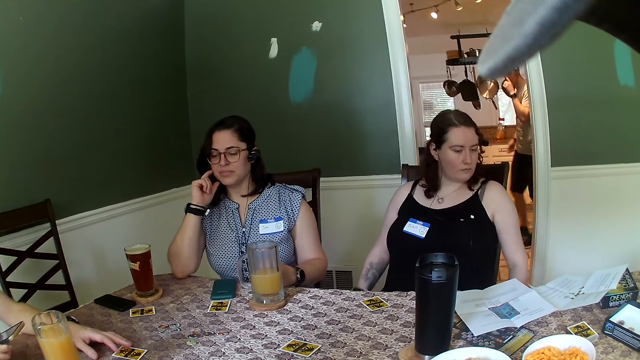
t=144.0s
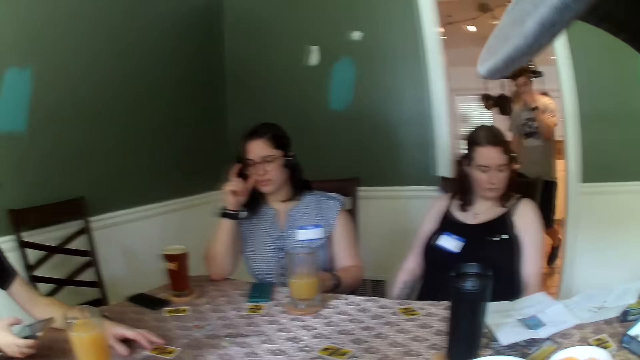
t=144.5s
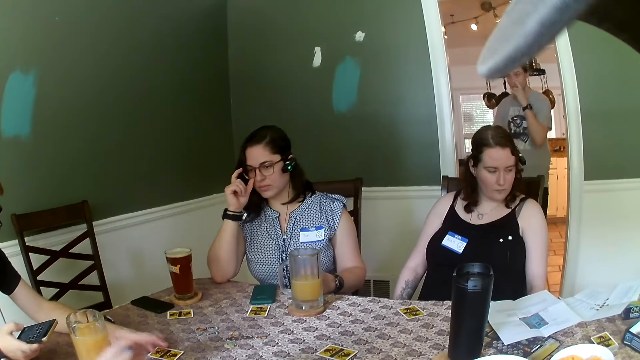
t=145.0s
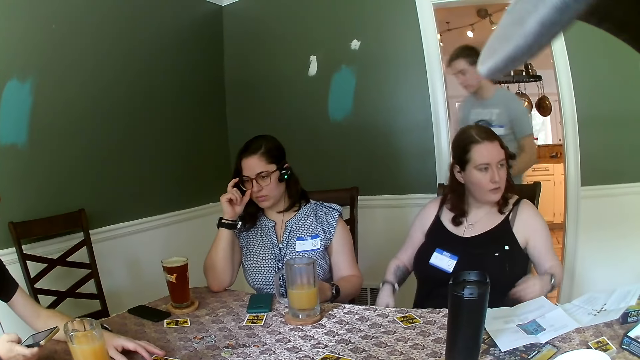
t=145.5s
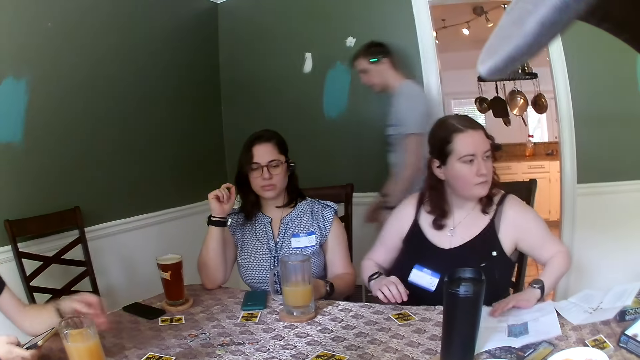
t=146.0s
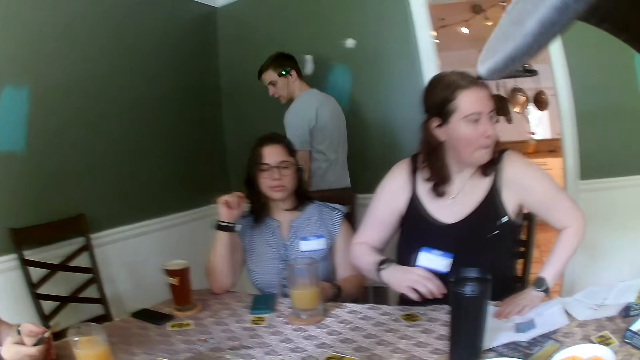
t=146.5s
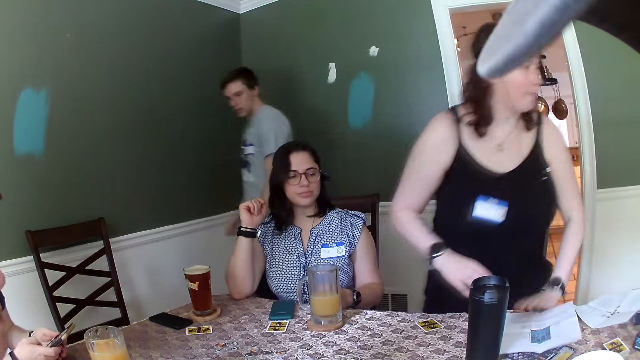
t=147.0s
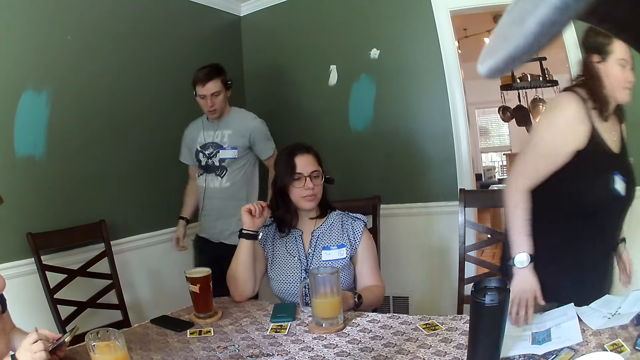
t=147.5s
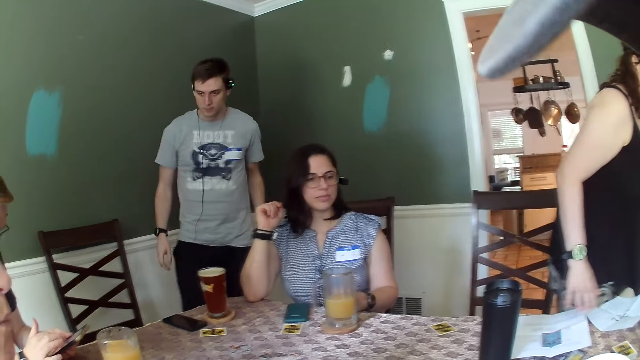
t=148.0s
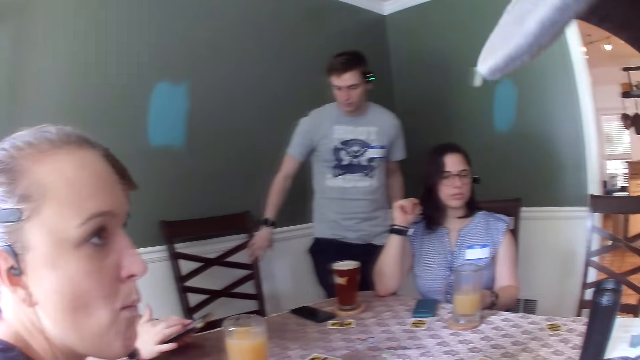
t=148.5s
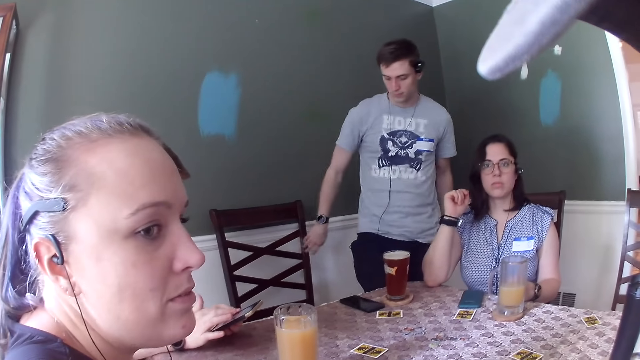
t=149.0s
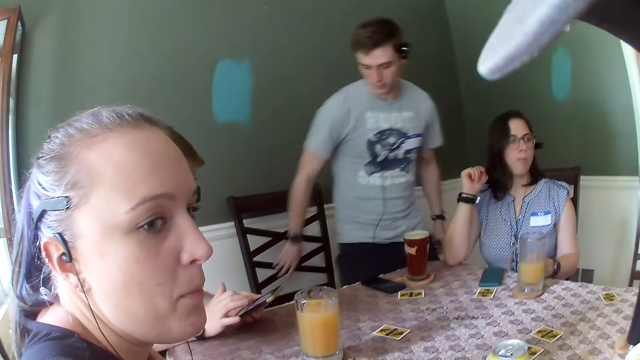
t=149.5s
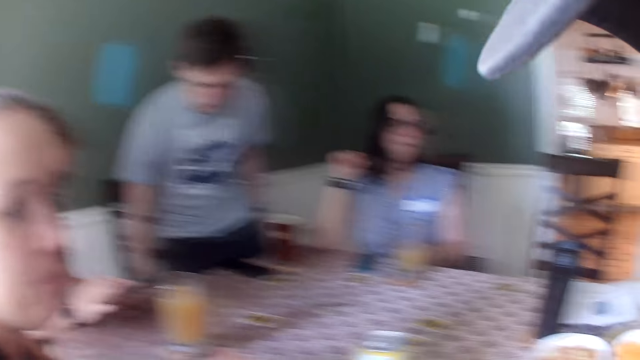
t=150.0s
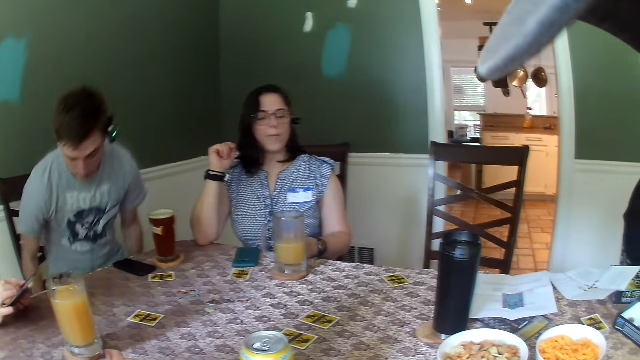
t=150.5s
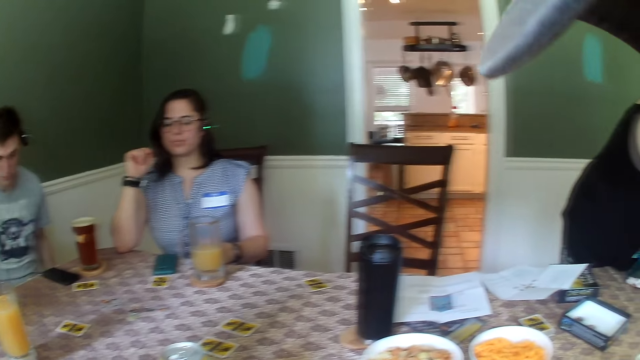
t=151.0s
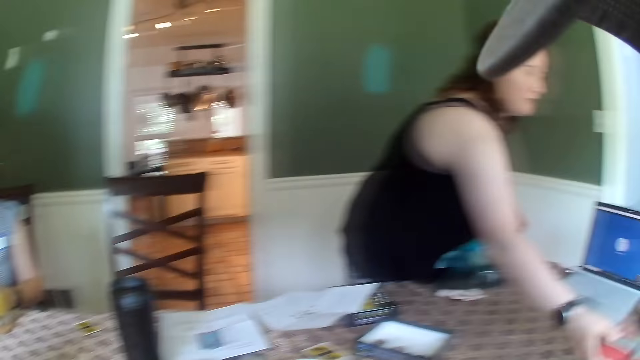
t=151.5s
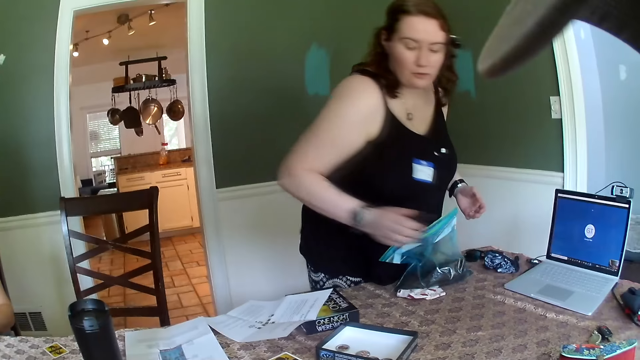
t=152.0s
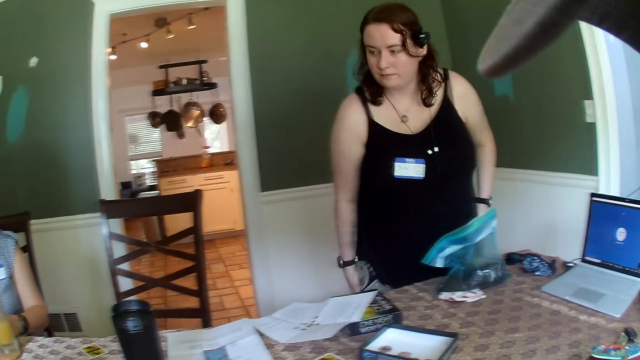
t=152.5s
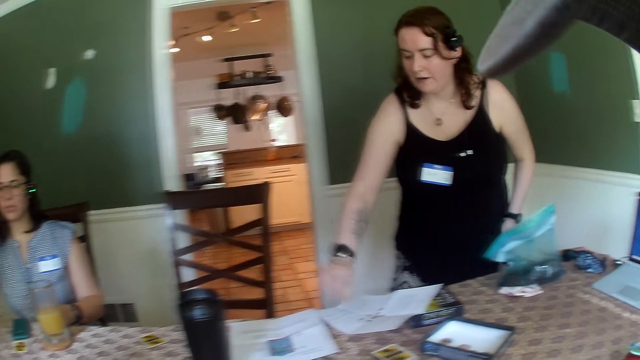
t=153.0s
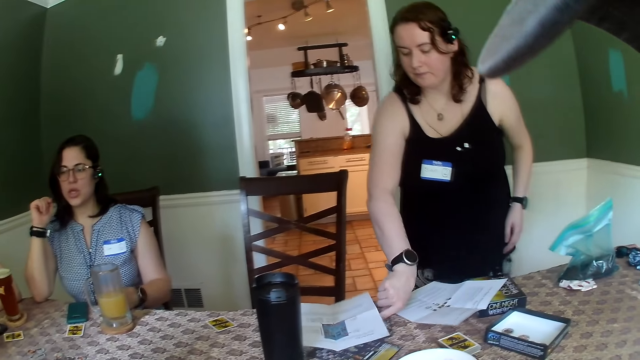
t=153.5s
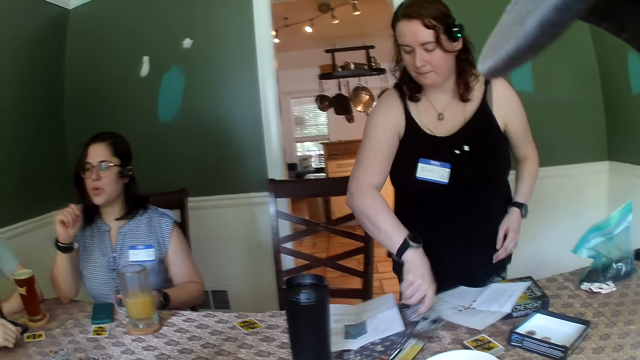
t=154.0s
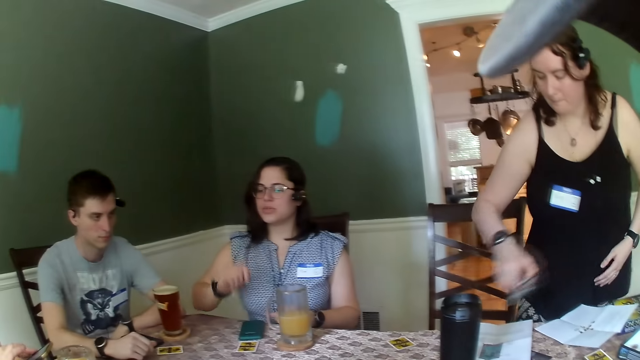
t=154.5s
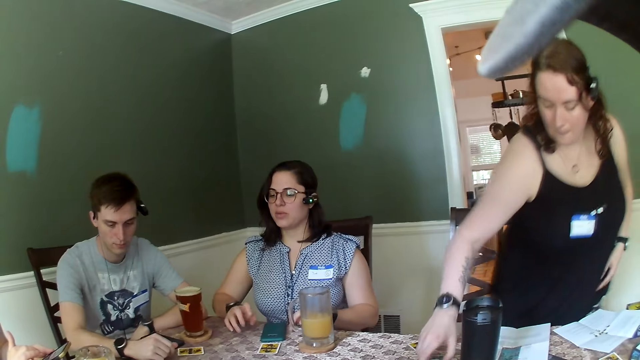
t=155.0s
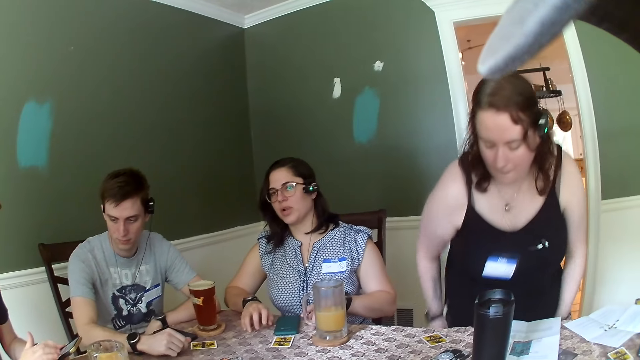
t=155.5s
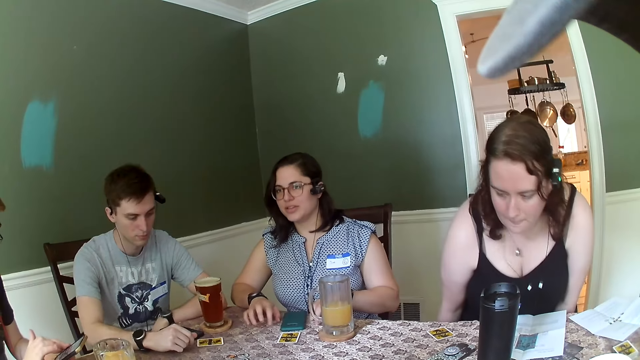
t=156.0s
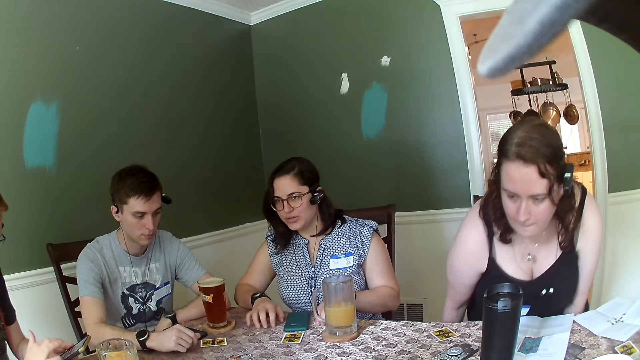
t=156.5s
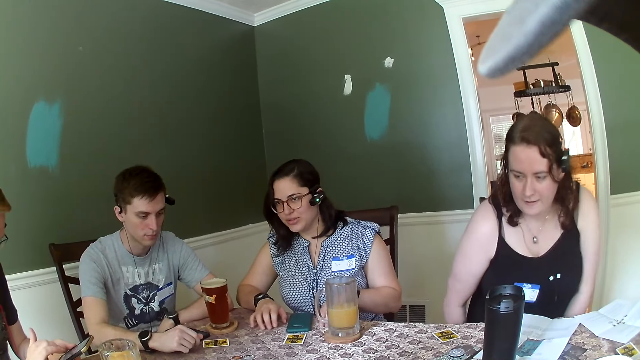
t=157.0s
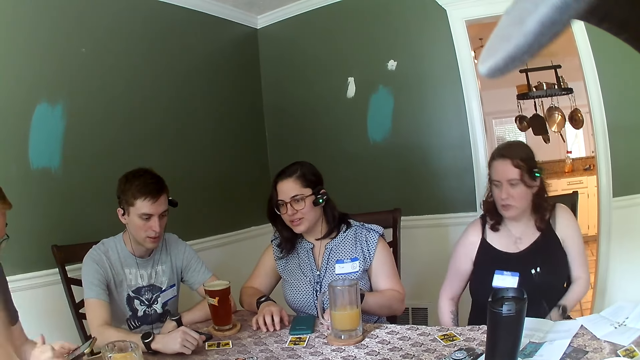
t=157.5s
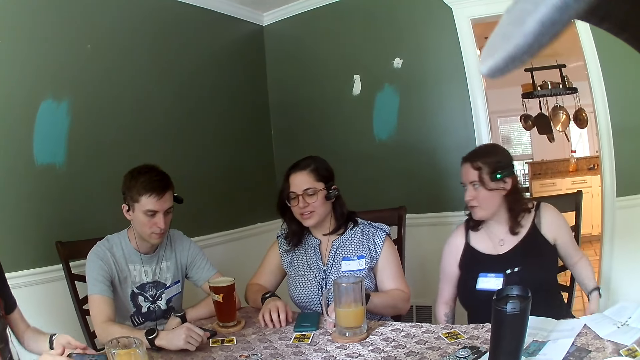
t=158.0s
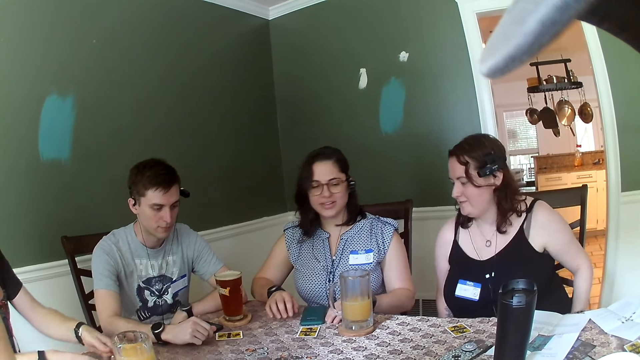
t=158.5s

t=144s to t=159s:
The woman stands up from a chair. A man sits on the chair. The woman hits her right hand on her right lap. The woman picks up a phone from the table with her right hand. Another woman converses with everyone on the table. The first woman drops the phone in her right hand on the table. The first woman sits on the chair.

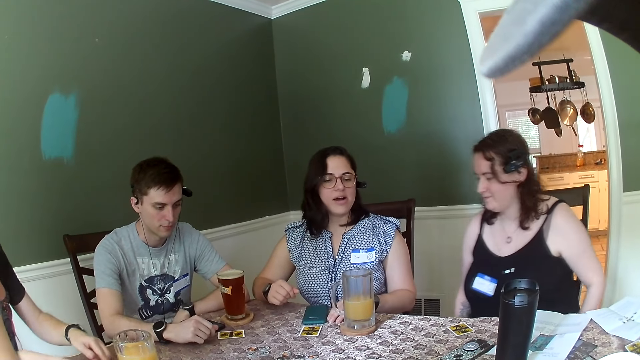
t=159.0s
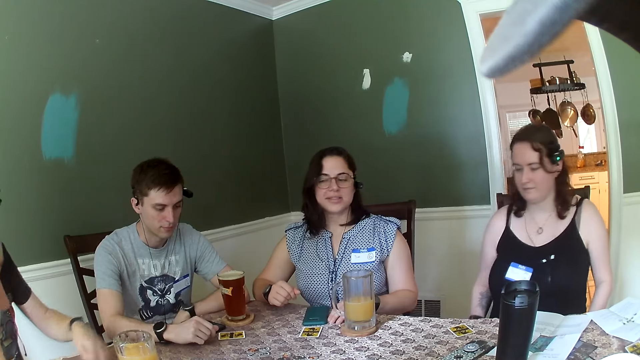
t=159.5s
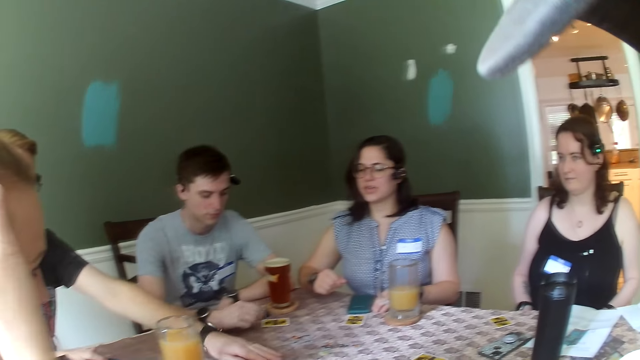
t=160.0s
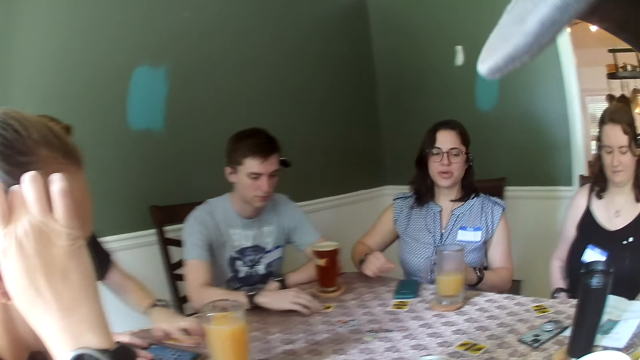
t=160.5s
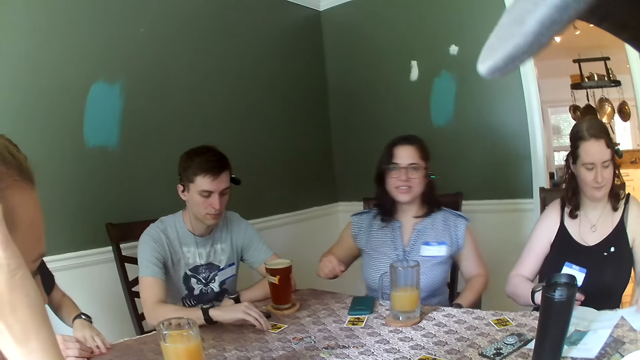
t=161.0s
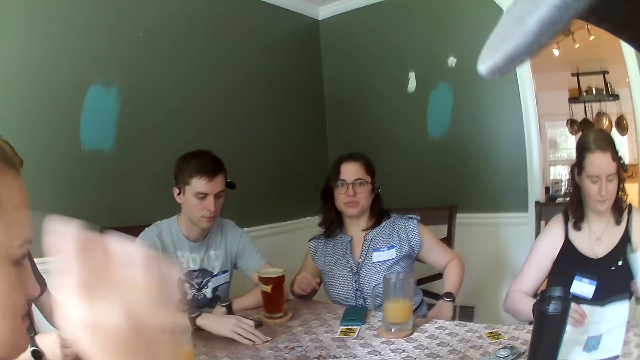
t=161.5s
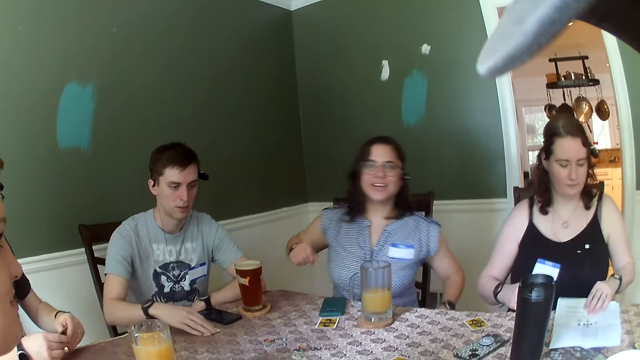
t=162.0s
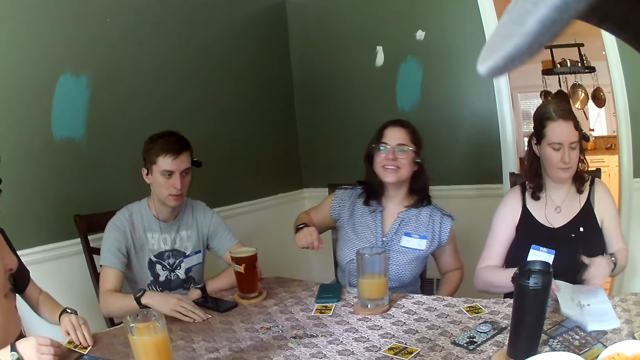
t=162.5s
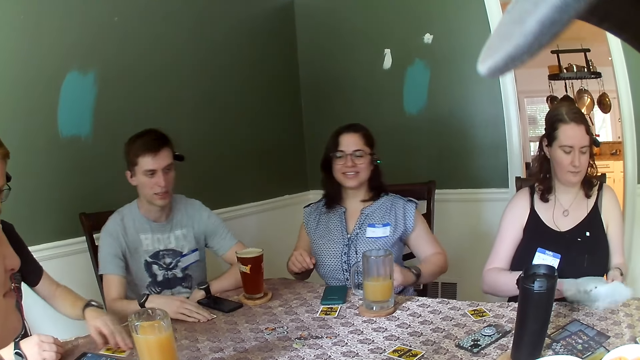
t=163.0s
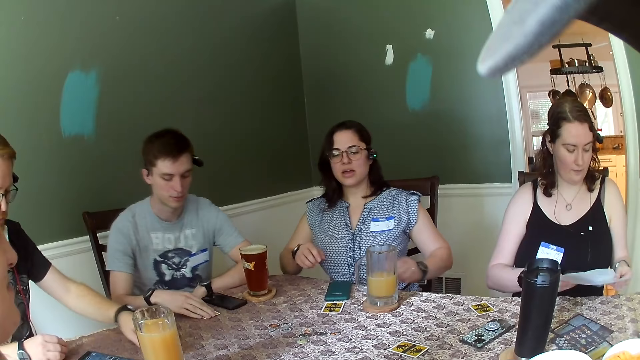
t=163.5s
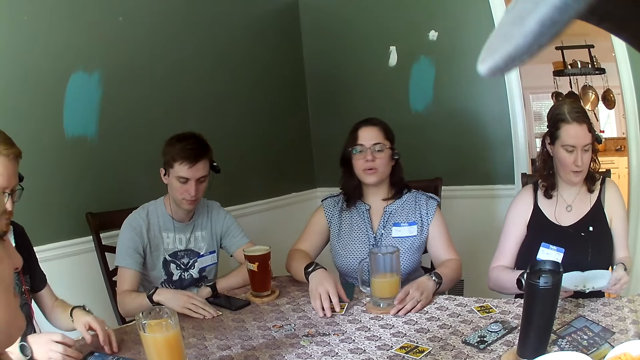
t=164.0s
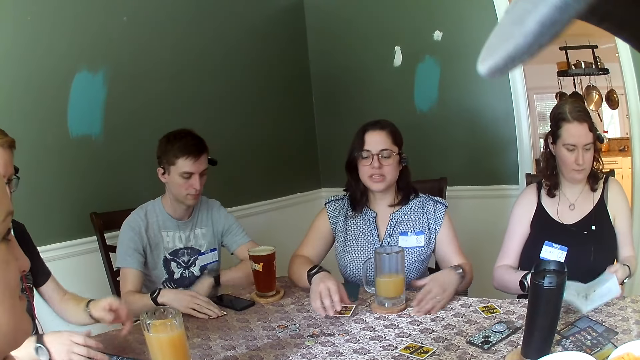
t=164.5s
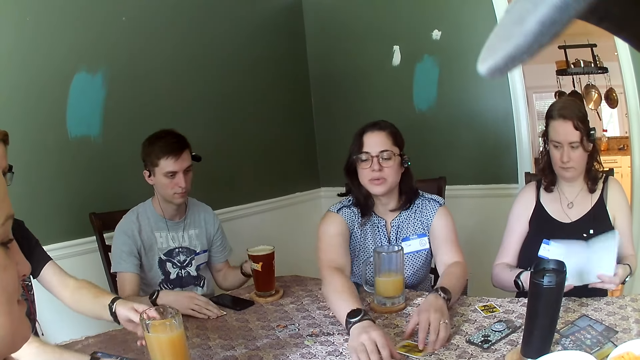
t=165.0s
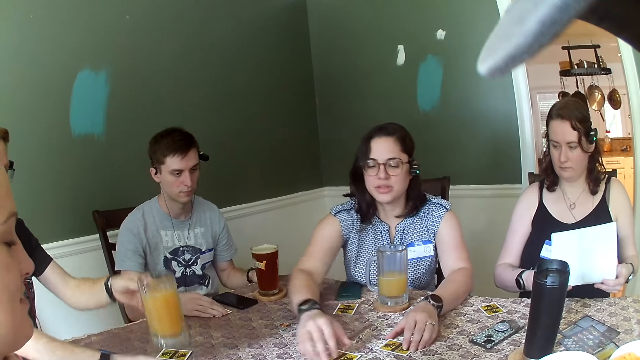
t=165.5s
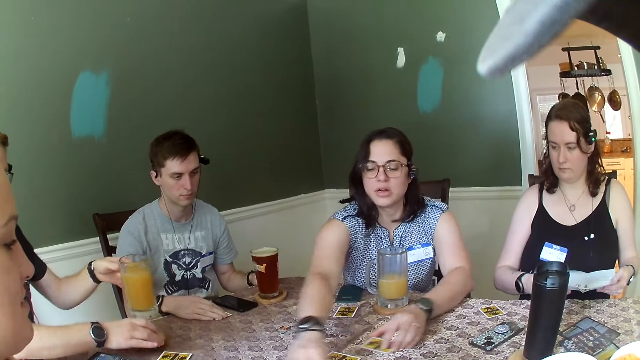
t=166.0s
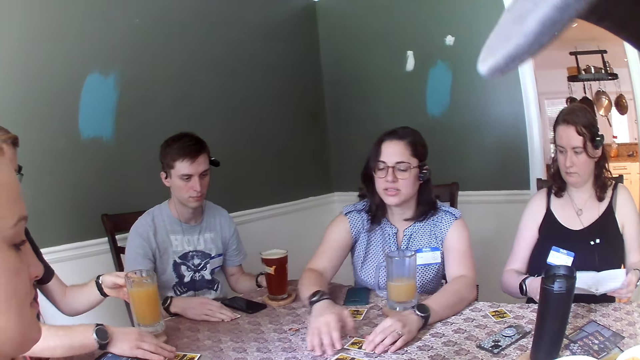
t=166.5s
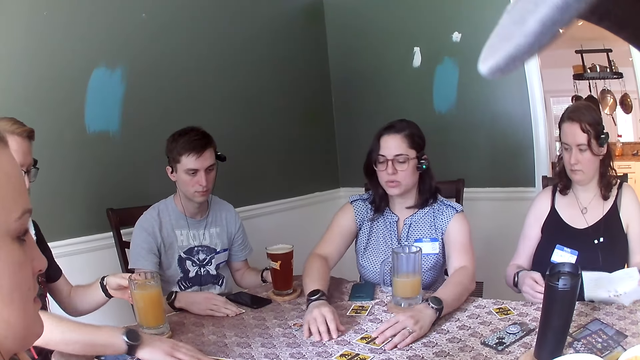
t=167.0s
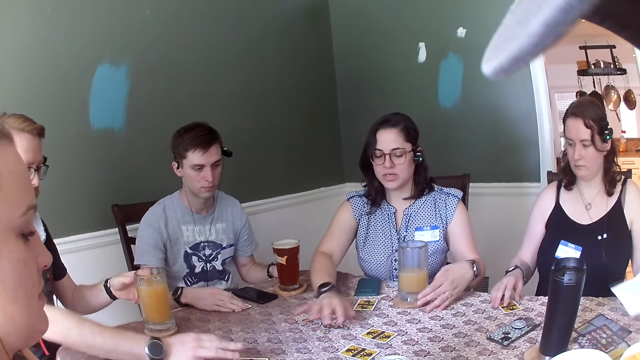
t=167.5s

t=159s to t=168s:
A man takes a card from the table with his left hand. A woman adjusts the papers on the table with both hands. The woman takes the paper from the table with both hands. Another woman touches the card on the table with her right hand. The other woman touches the glass cup on the table with her left hand, folds the paper with both hands, and spreads the cards on the table with both hands. Someone shuffles the cards.
